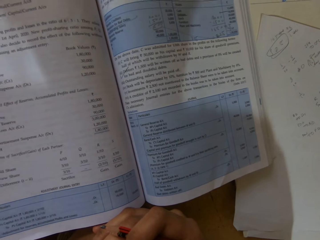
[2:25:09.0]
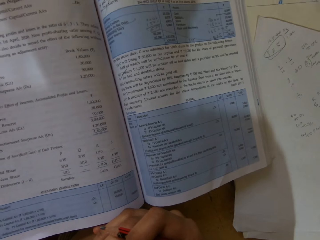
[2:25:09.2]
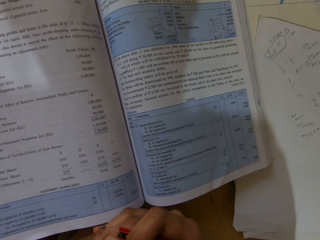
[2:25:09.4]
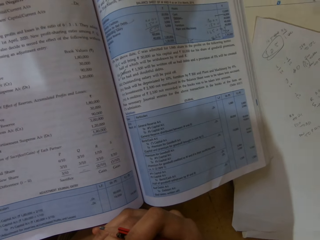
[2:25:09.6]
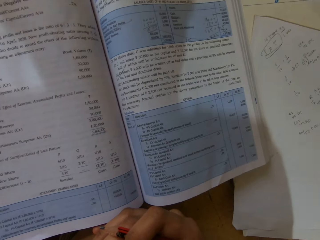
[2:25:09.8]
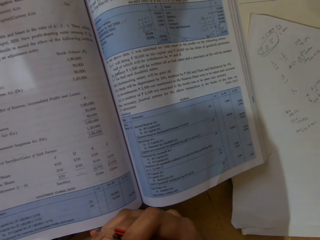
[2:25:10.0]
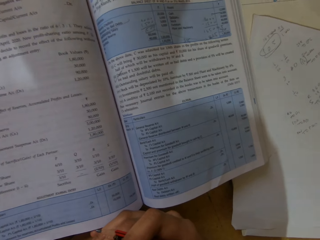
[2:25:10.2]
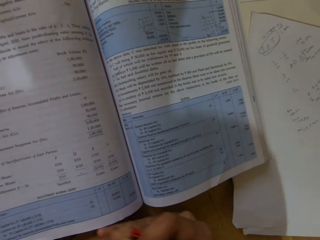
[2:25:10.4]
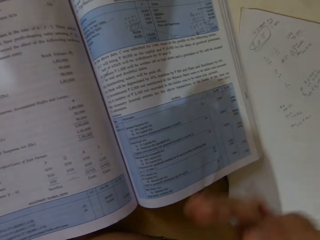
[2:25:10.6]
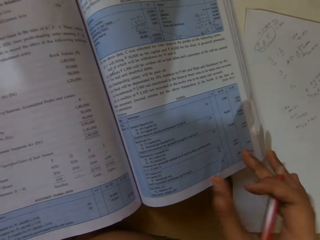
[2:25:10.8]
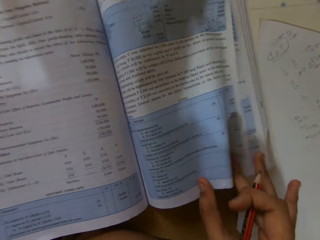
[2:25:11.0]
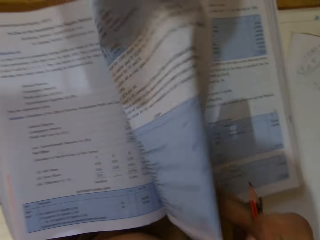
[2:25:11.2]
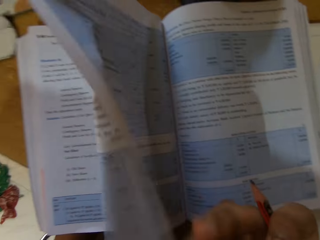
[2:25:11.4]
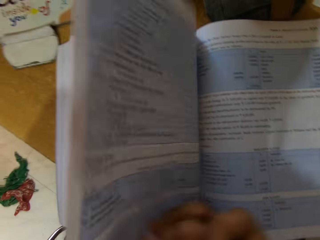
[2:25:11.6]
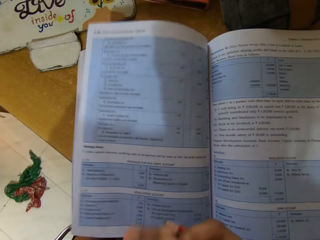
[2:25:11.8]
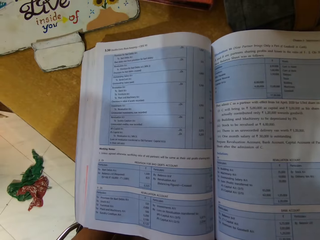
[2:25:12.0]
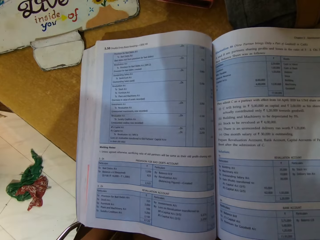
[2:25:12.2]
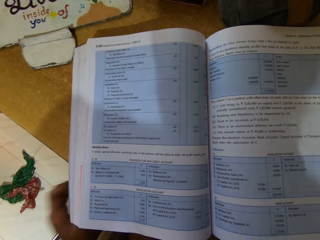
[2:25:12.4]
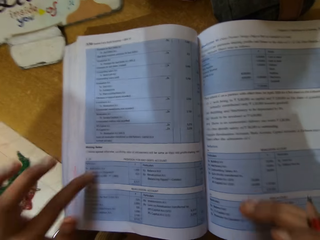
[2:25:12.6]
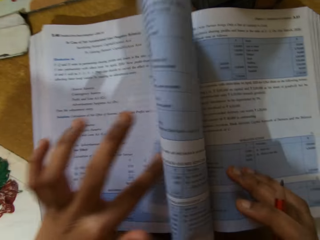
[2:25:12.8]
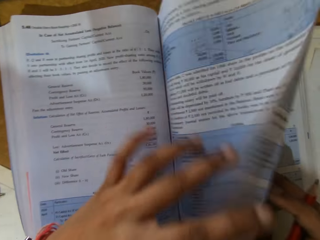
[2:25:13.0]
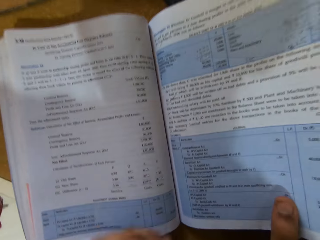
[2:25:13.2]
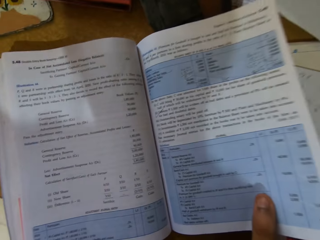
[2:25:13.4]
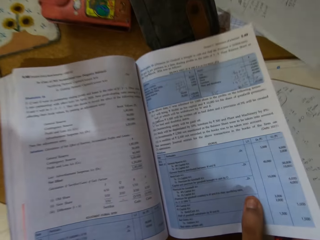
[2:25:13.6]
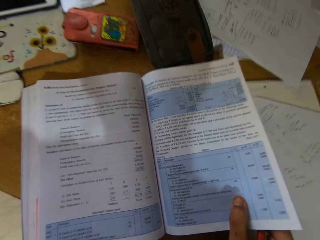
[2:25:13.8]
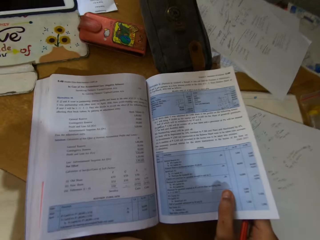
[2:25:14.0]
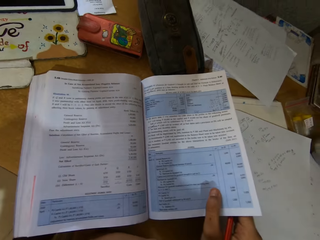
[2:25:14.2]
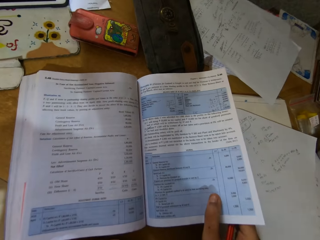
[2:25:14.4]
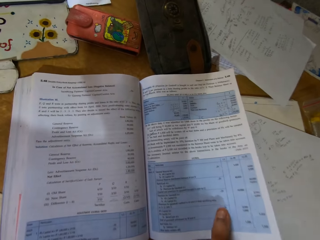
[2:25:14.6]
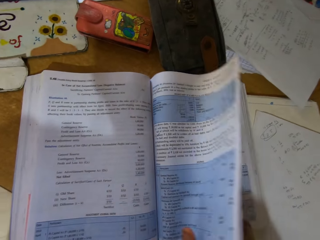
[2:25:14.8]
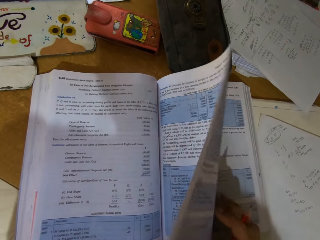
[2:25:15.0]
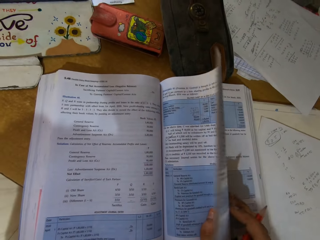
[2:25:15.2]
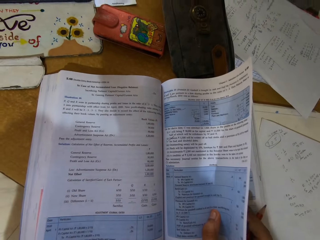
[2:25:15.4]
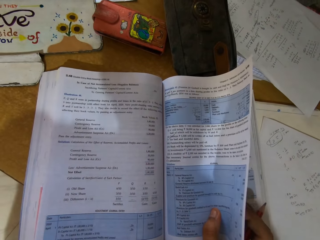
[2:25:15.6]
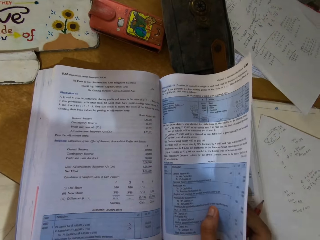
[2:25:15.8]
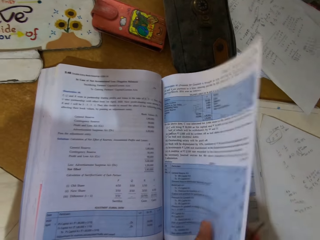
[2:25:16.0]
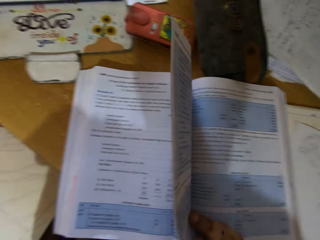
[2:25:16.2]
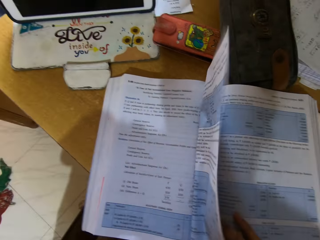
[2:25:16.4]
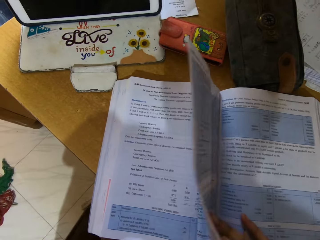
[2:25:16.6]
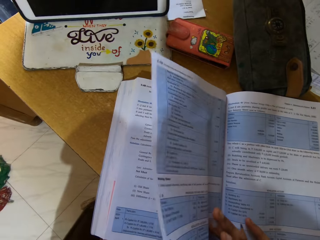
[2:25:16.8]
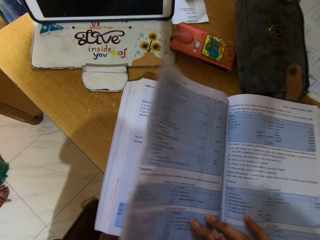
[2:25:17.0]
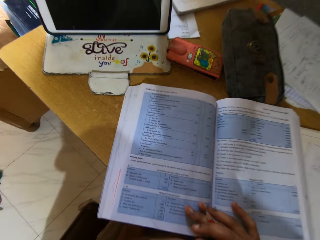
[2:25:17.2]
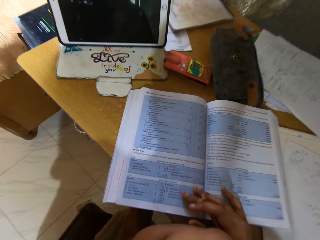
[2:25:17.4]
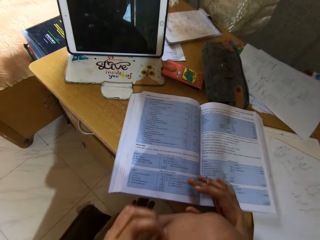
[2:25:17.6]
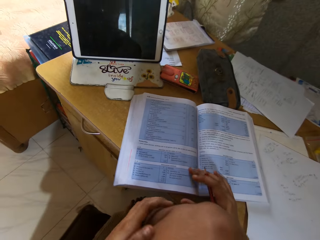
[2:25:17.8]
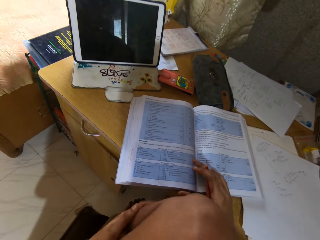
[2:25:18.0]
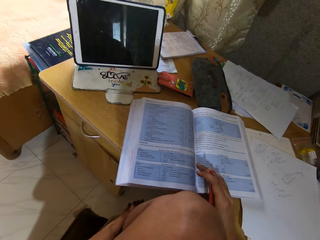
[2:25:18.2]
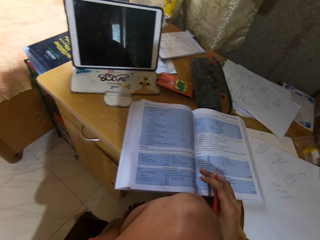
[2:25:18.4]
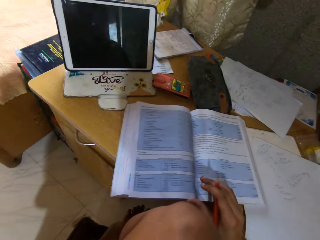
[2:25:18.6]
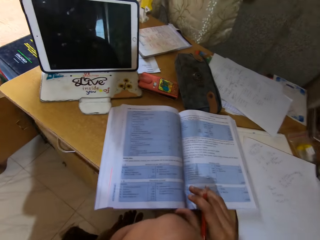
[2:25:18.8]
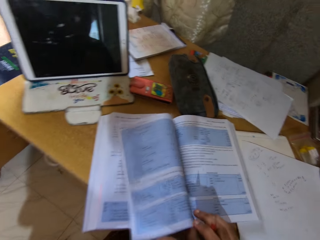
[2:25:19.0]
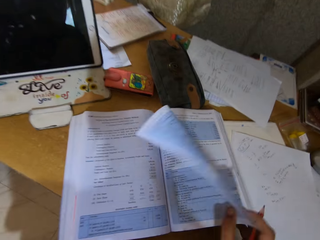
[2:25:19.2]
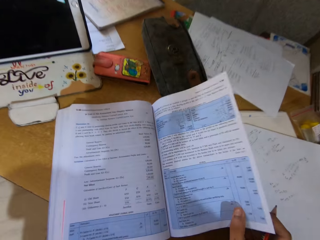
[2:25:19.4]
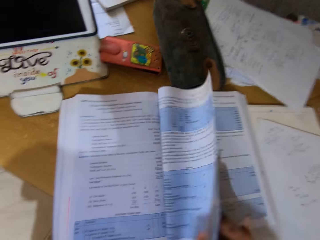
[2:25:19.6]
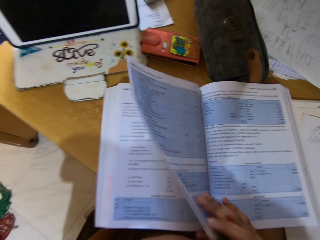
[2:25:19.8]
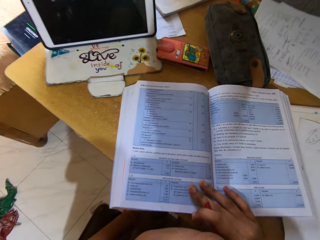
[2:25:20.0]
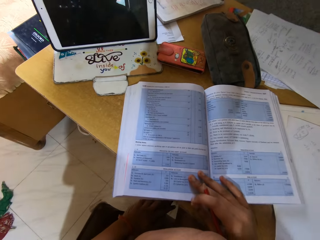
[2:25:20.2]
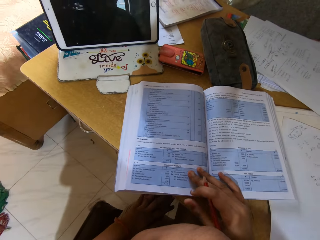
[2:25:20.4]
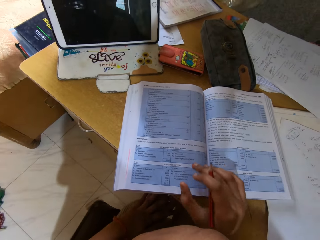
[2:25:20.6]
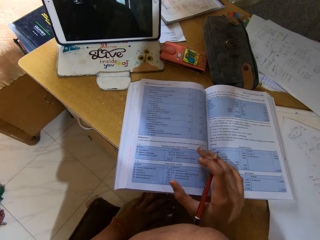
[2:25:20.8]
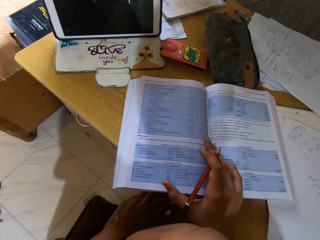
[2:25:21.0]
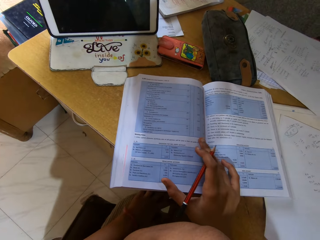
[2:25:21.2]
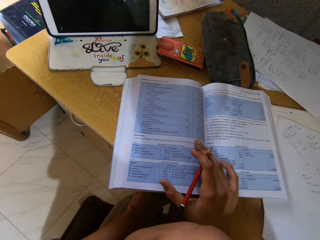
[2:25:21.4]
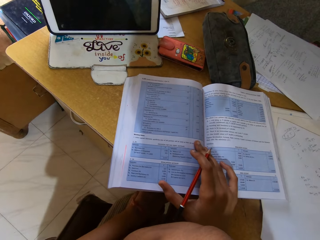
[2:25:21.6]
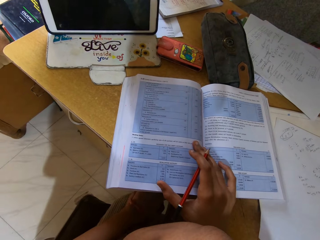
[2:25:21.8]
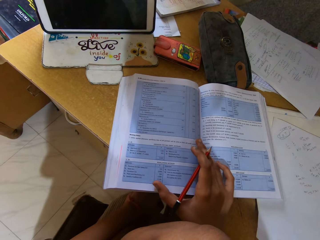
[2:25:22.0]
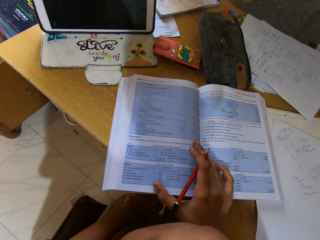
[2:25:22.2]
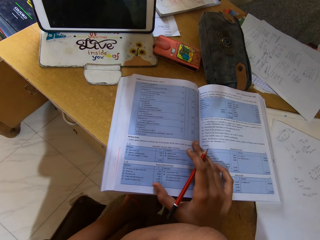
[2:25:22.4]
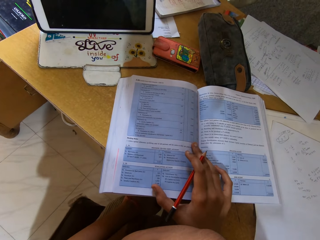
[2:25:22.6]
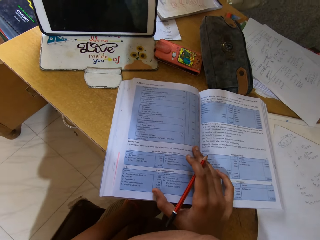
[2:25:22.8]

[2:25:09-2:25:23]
The camera wearer opens the book page. They read the book. They open the book page. They read the book. They open the book page.

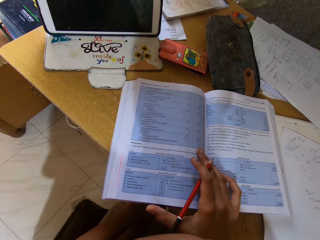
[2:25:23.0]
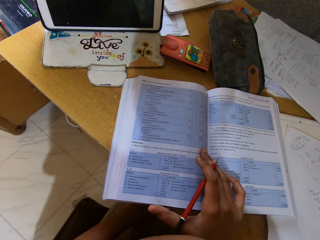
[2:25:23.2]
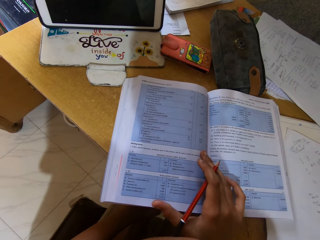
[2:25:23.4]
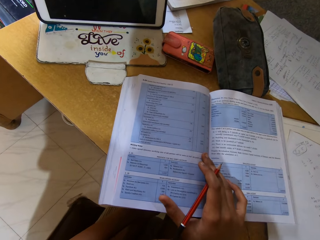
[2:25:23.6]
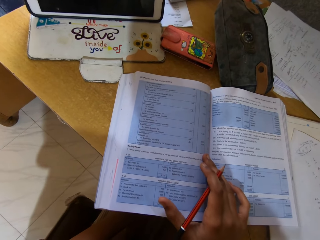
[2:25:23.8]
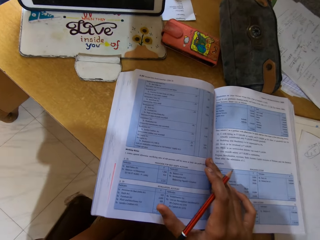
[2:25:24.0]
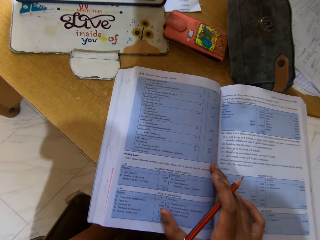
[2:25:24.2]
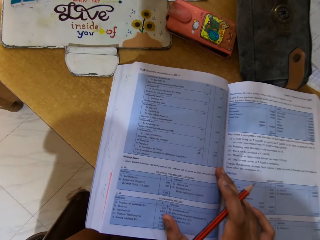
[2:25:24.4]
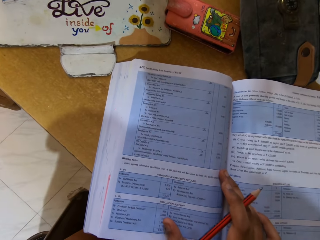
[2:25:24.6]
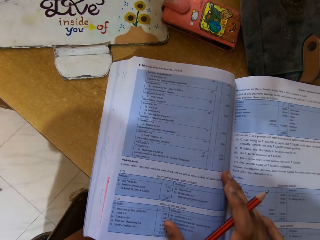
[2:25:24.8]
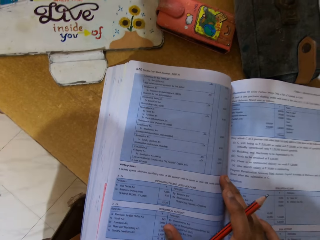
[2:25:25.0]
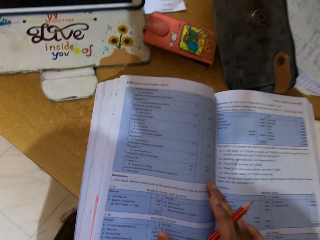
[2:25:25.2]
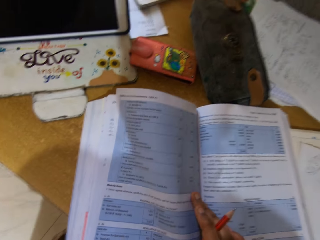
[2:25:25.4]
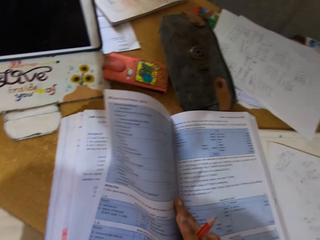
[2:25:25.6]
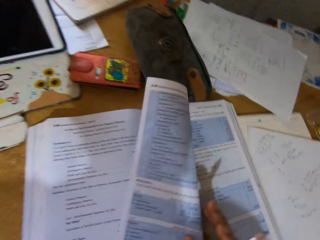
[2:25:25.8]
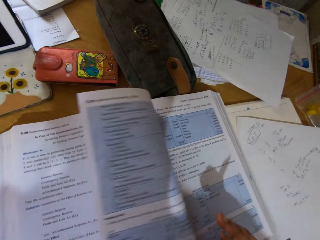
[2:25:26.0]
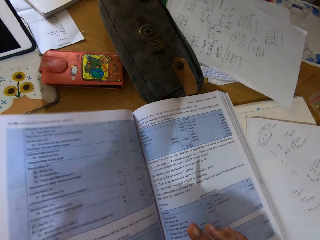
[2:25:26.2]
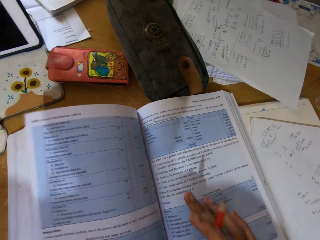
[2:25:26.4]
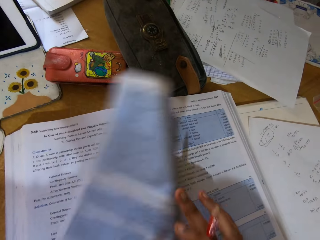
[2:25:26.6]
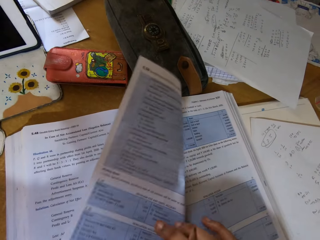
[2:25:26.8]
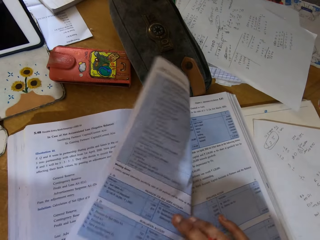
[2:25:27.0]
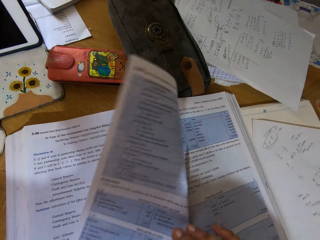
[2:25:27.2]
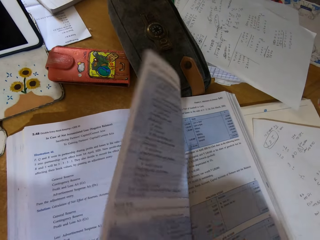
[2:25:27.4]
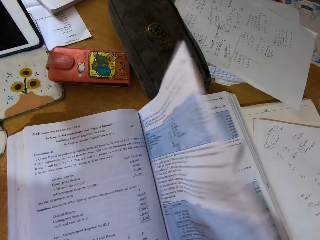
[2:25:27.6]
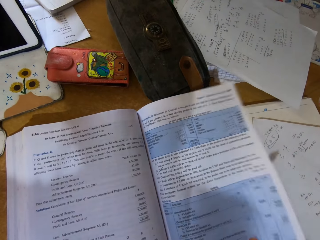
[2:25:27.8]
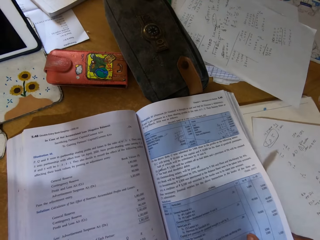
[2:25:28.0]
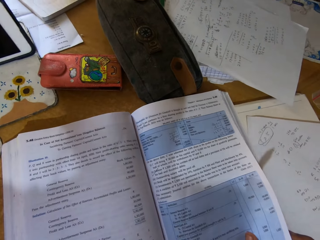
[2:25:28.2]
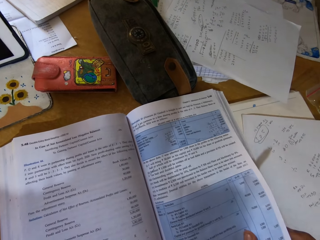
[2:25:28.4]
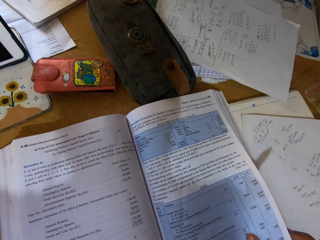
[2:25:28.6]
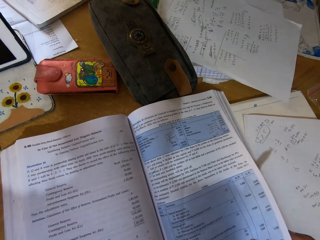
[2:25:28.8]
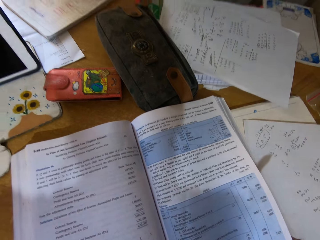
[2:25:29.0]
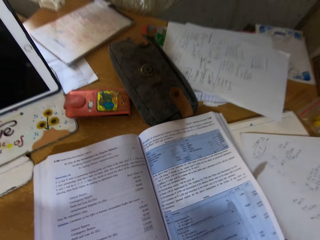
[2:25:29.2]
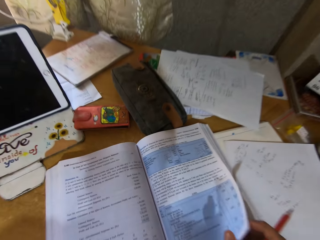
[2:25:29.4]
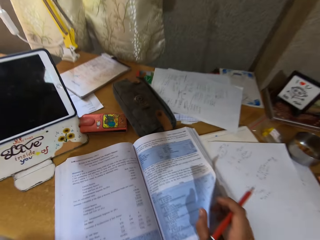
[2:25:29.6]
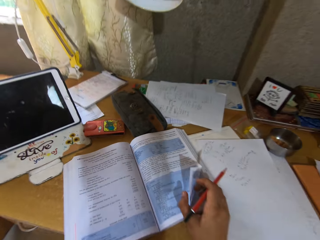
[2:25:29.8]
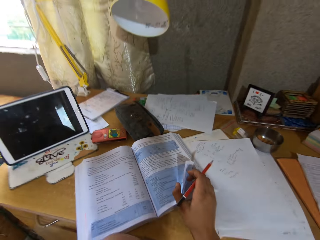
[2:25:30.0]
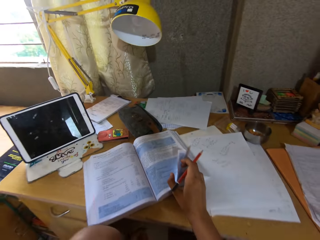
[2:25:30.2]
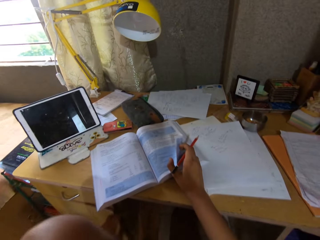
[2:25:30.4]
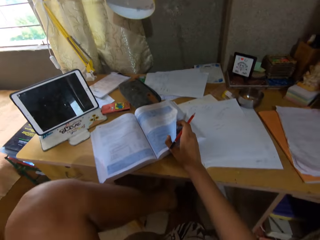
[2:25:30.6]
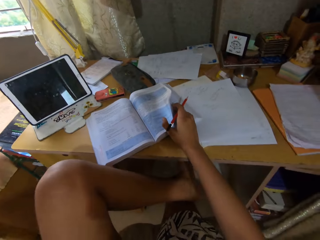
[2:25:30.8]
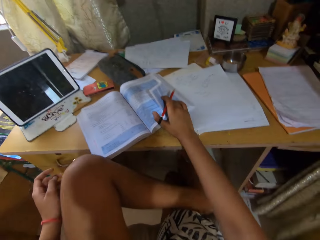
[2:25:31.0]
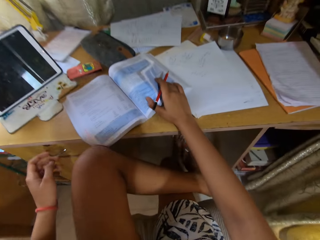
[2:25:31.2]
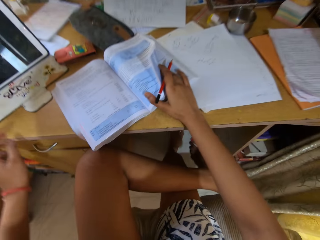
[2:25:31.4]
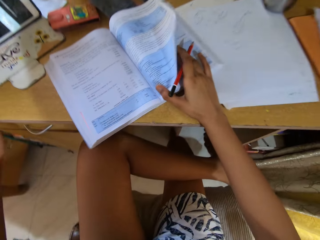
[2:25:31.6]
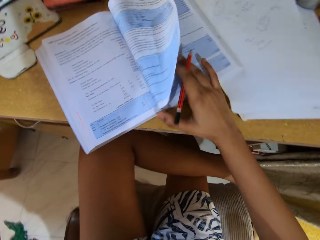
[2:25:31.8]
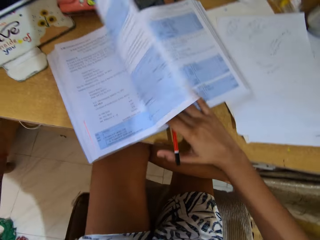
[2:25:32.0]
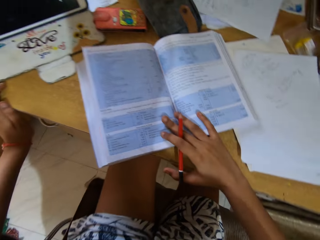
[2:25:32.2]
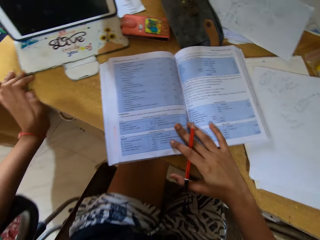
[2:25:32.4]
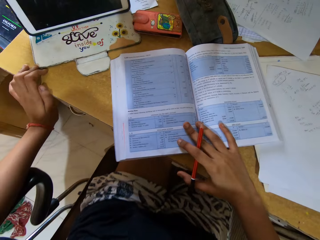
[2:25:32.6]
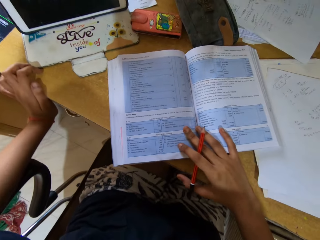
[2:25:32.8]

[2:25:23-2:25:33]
The camera wearer reads the book. They open the book page. They read the book. They pull a chair near the study desk. They open the book page.
